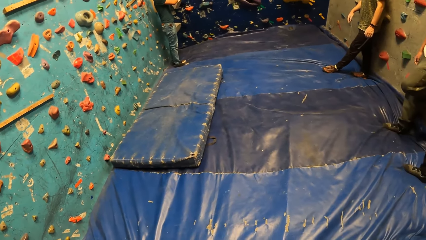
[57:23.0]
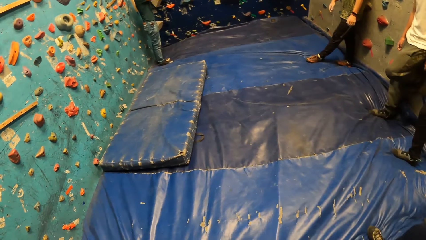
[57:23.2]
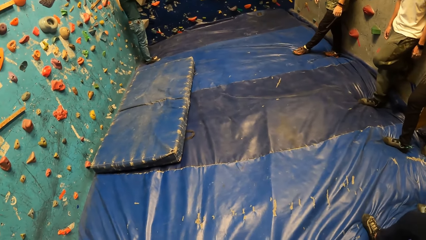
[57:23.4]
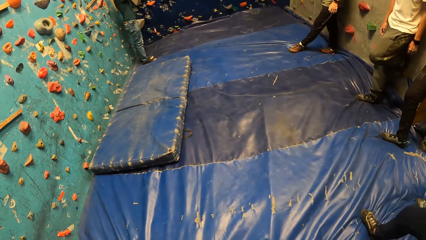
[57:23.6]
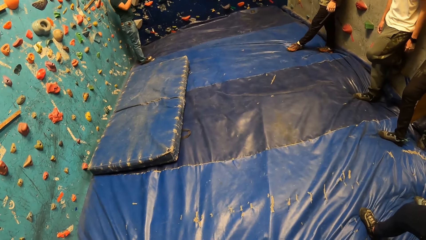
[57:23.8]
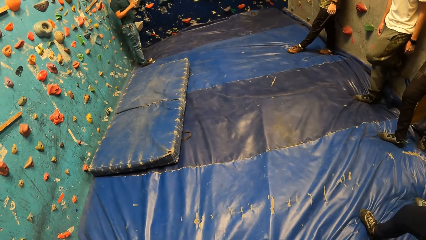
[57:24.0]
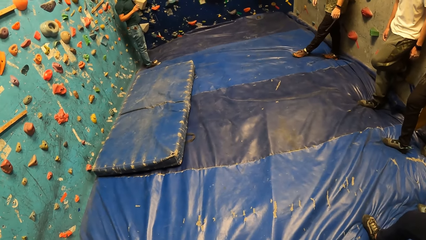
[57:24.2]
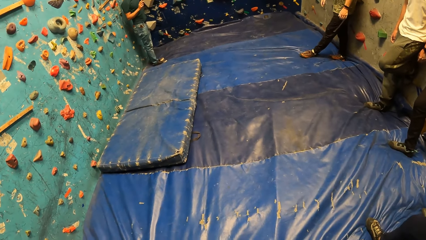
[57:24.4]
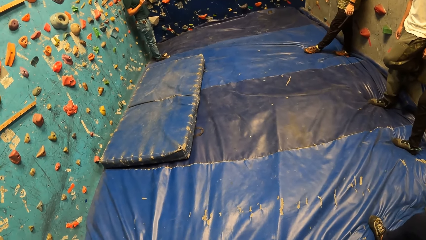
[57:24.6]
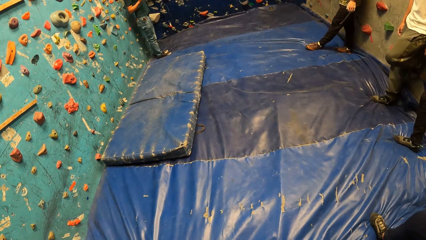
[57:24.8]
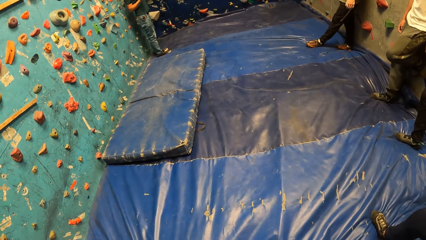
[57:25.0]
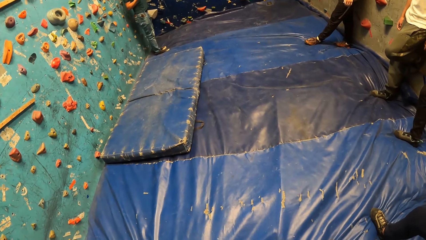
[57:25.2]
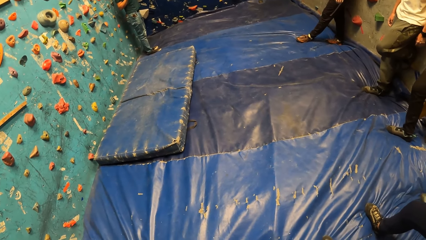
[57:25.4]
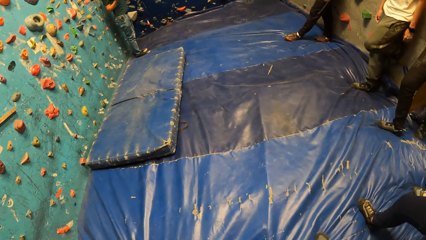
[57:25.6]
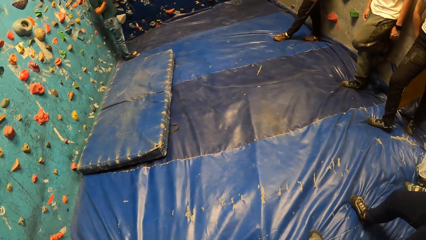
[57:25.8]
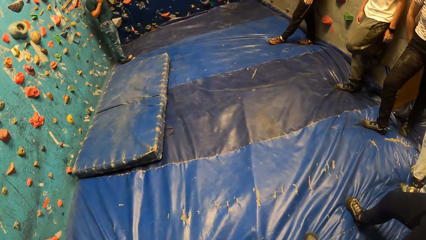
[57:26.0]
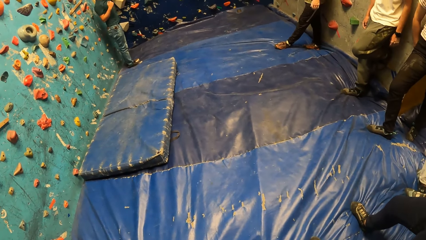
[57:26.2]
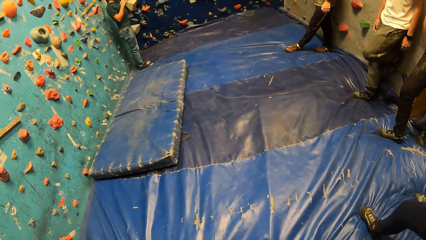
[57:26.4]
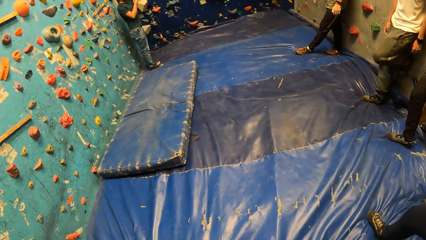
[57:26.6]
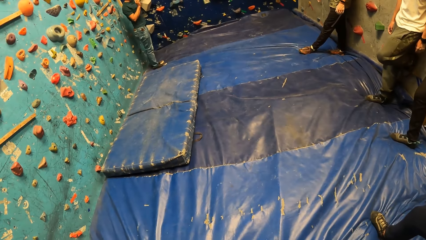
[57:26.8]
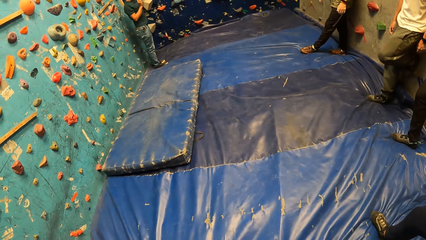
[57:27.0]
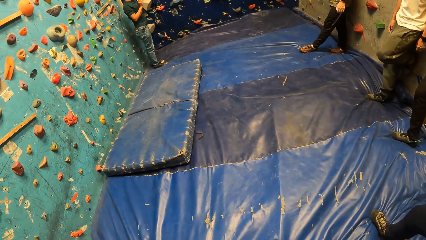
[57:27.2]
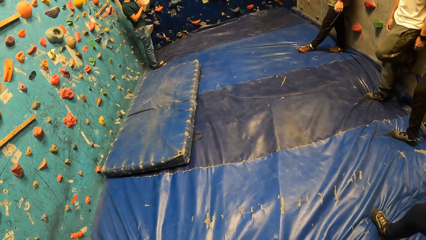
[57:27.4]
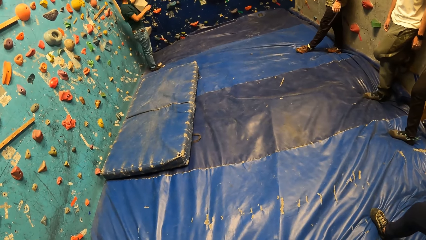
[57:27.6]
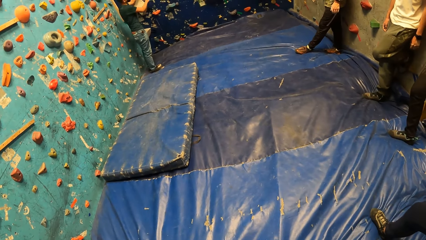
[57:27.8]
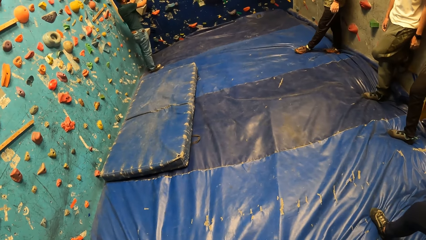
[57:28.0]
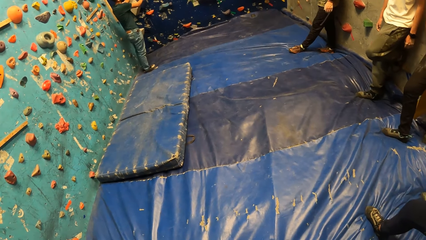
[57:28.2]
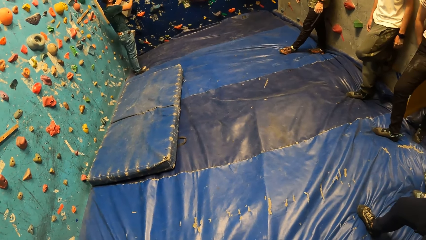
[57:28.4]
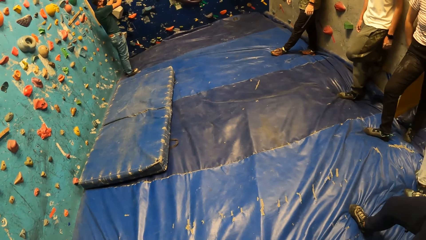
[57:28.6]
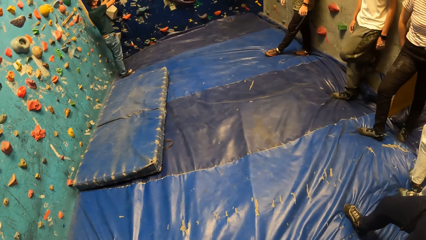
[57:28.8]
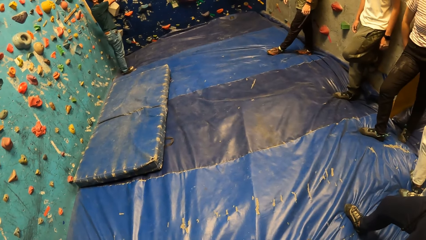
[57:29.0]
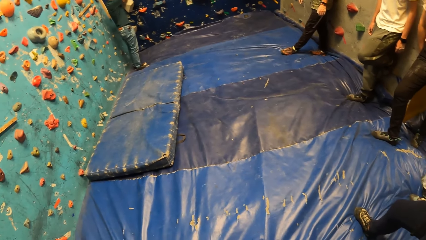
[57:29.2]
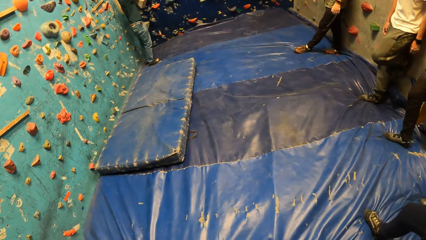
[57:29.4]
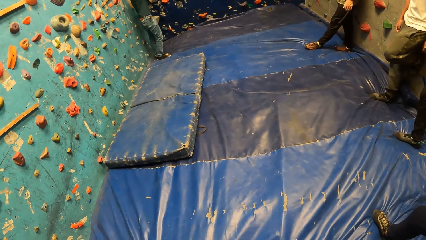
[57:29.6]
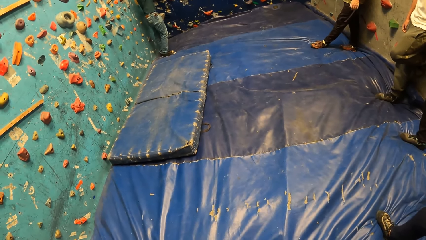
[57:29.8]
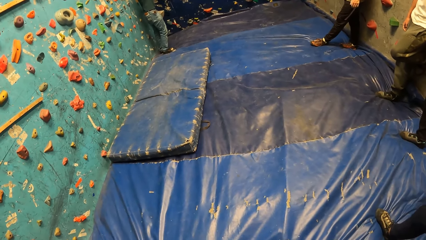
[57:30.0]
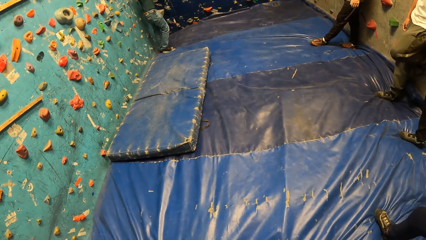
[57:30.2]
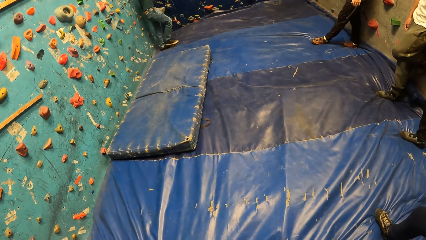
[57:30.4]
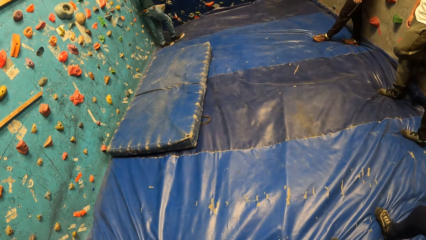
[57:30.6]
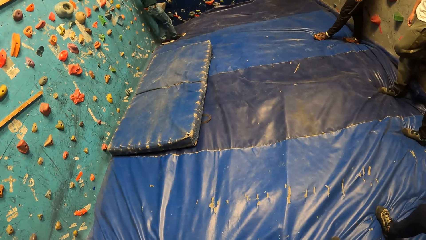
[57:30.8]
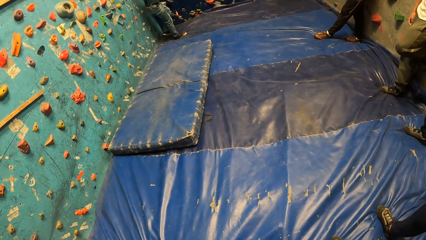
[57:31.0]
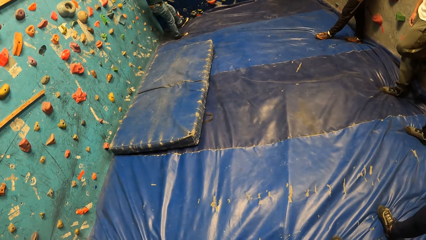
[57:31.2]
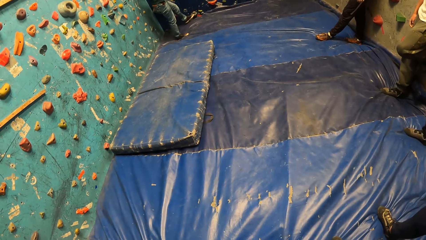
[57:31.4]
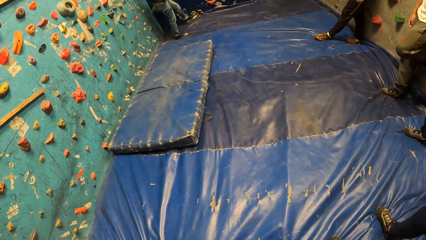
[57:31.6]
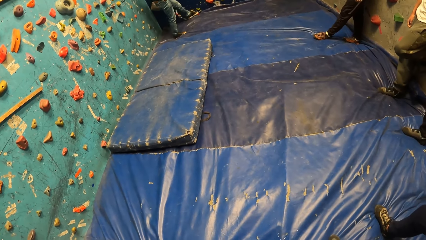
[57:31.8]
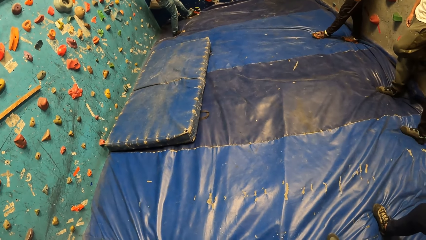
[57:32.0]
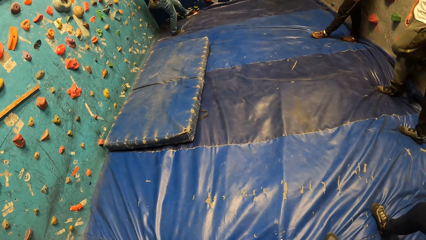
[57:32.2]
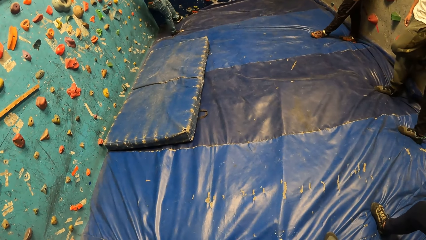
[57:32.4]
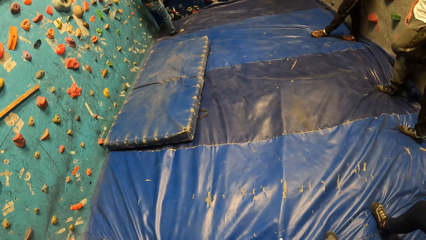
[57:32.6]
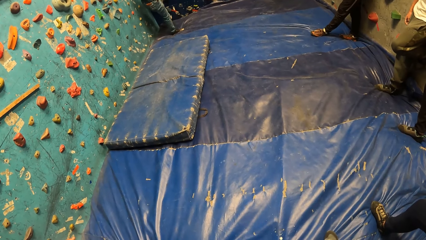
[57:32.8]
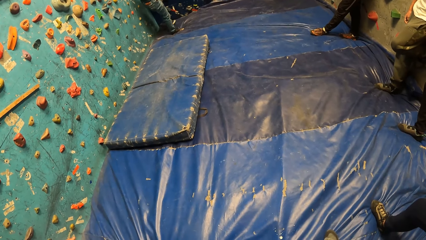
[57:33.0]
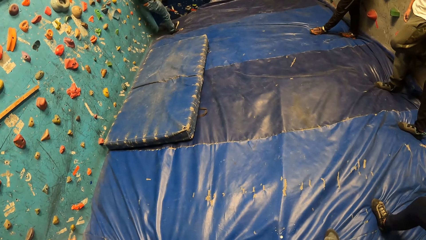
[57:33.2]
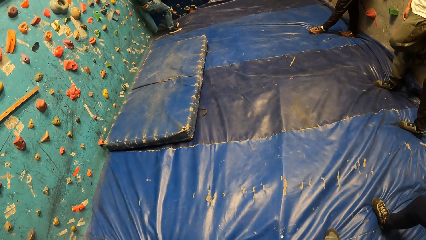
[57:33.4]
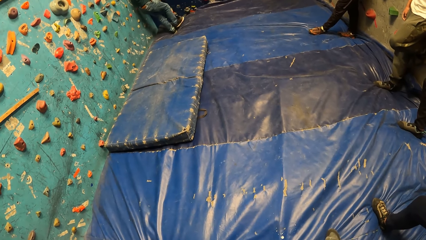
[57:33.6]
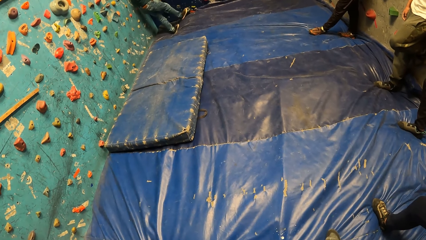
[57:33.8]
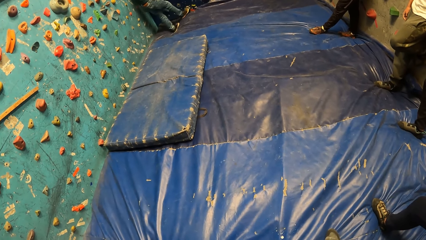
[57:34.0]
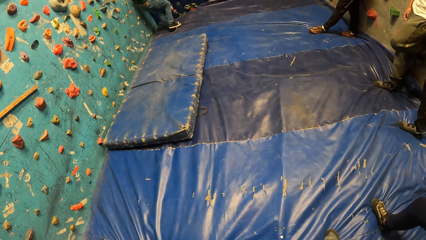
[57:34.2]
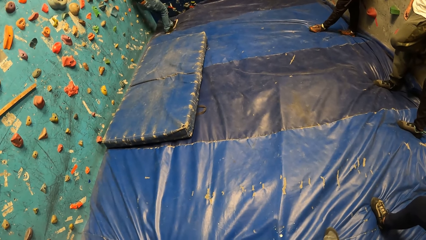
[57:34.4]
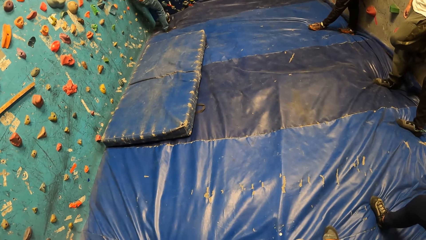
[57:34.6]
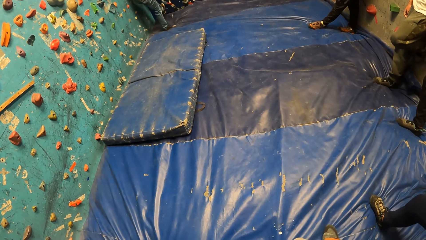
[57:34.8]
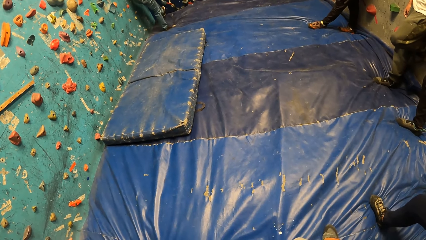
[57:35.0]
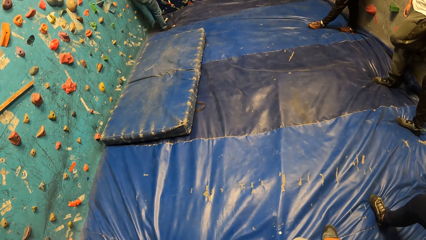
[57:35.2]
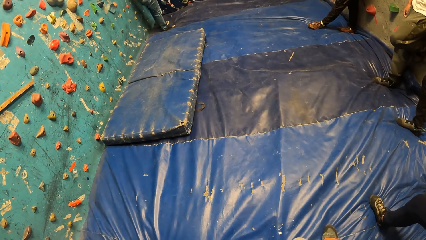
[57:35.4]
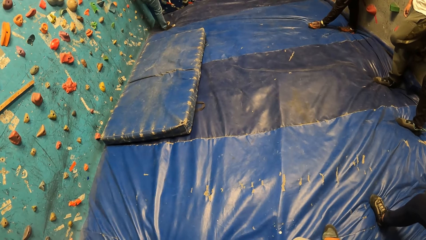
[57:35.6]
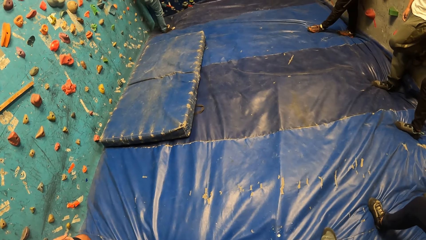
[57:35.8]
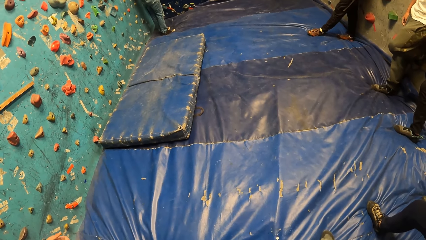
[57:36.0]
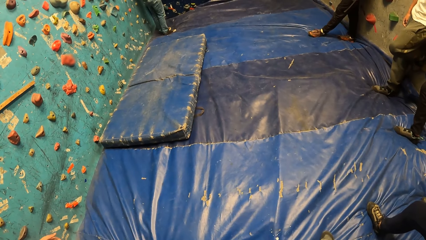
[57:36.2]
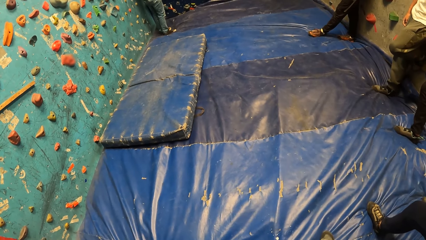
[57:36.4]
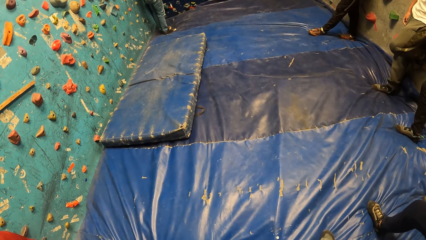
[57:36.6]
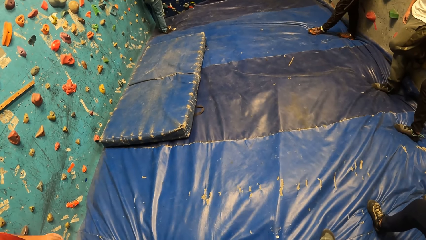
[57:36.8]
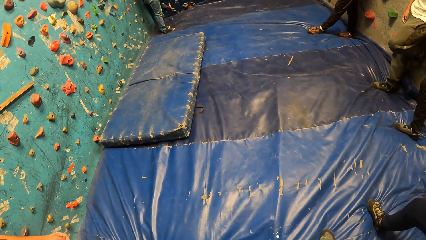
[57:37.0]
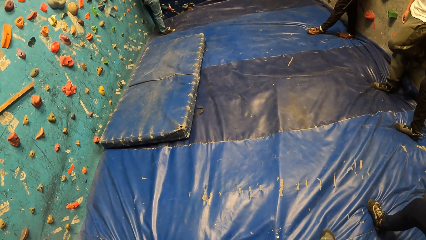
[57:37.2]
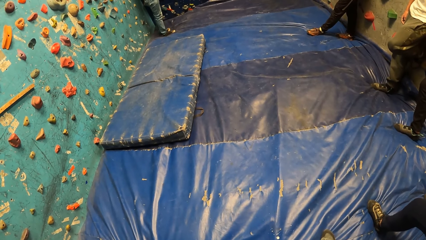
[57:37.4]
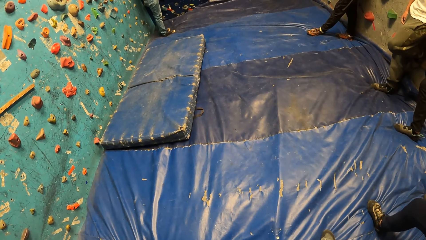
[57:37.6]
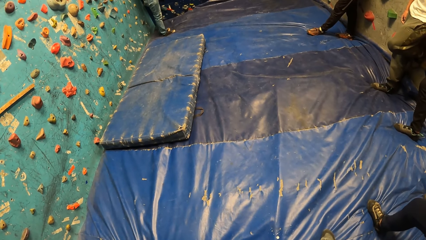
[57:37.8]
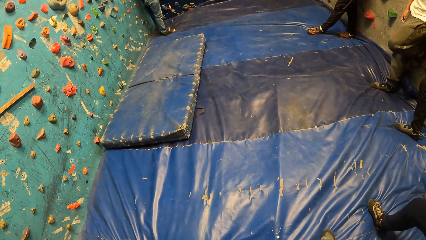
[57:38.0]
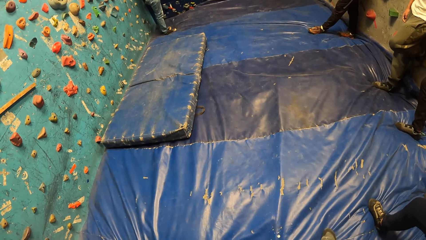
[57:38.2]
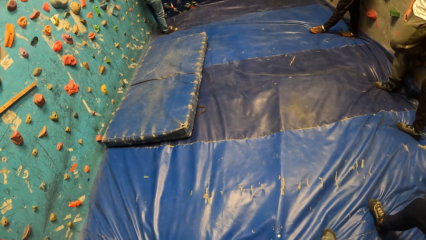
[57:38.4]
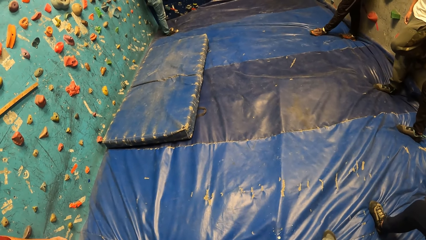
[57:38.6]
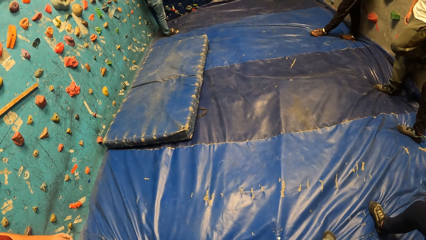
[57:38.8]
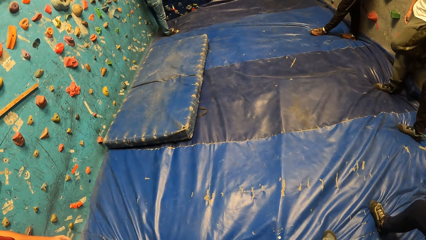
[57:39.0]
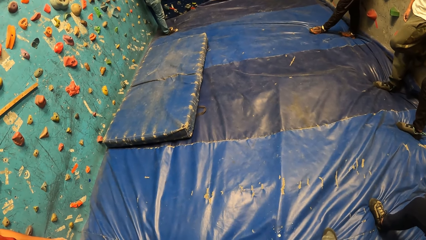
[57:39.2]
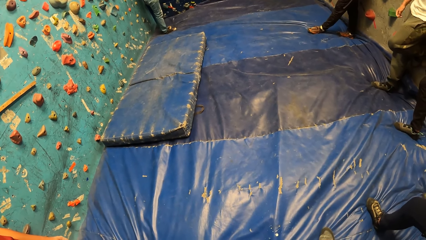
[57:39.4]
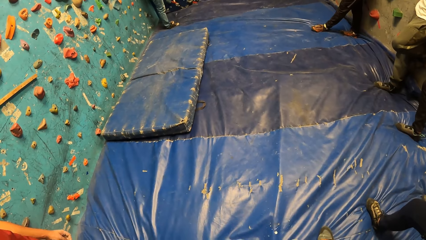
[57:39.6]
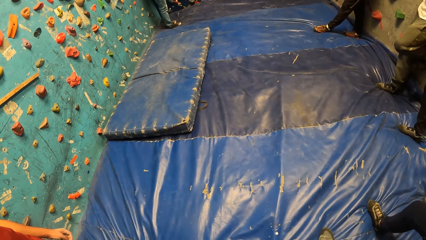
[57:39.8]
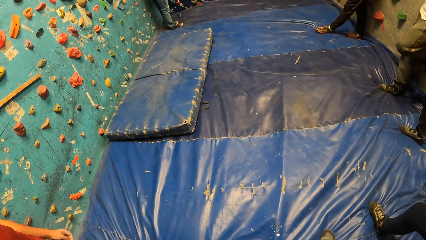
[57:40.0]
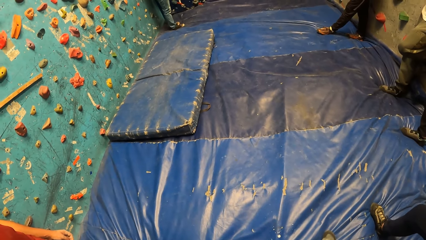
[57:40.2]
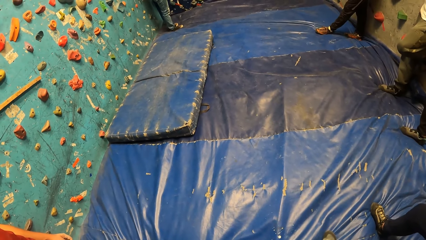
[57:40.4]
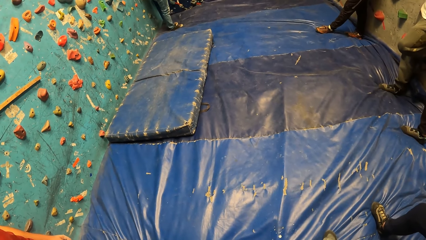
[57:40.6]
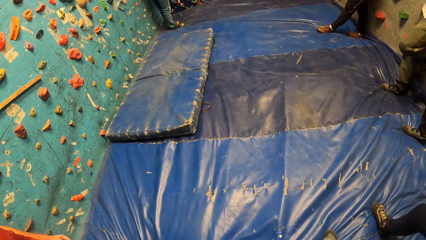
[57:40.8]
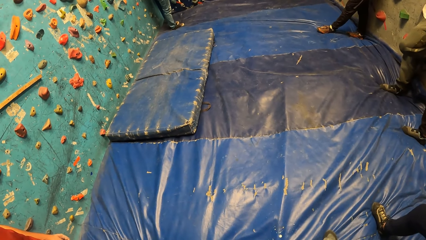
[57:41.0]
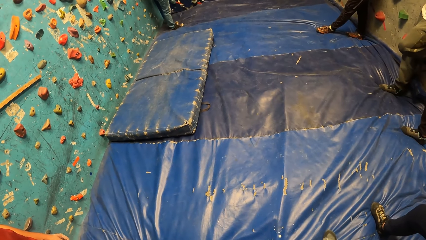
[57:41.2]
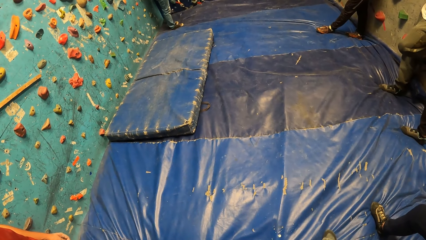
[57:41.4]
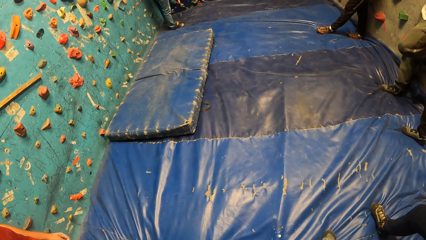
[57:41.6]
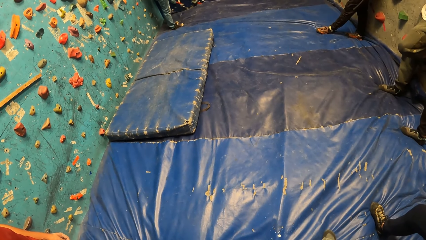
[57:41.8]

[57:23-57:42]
A man steps on the climbing wall step with his foot.
